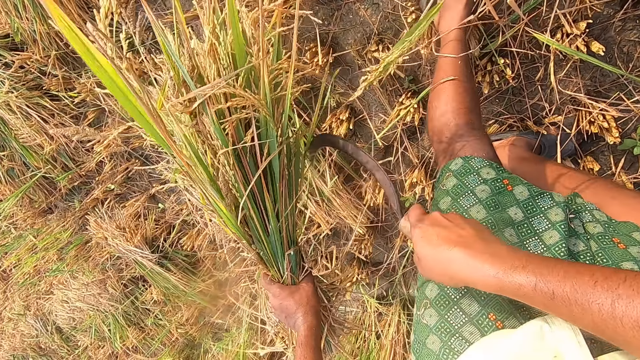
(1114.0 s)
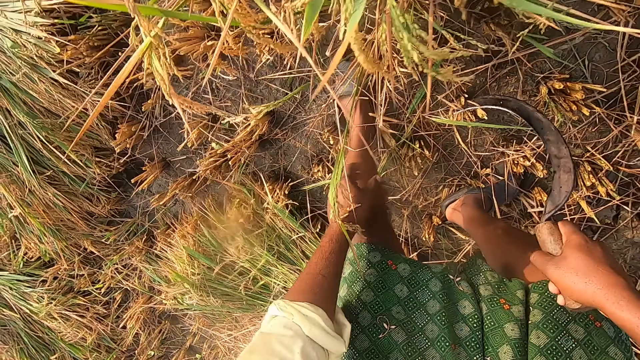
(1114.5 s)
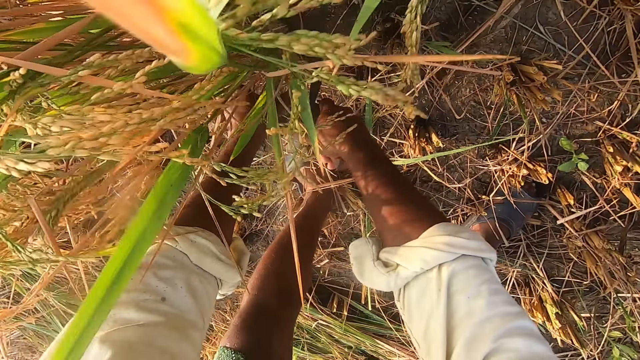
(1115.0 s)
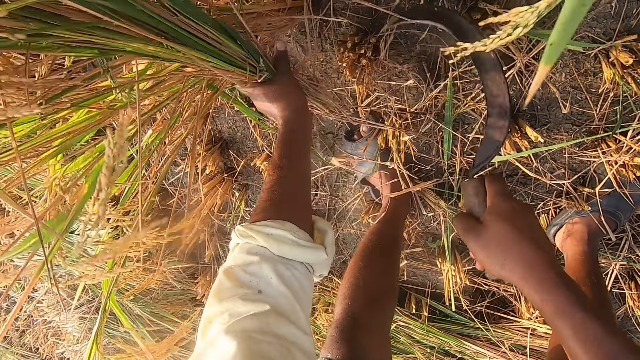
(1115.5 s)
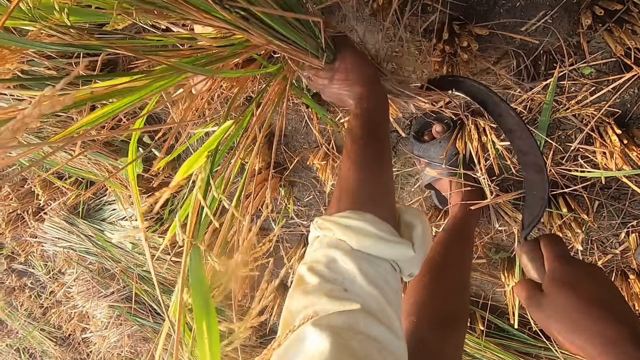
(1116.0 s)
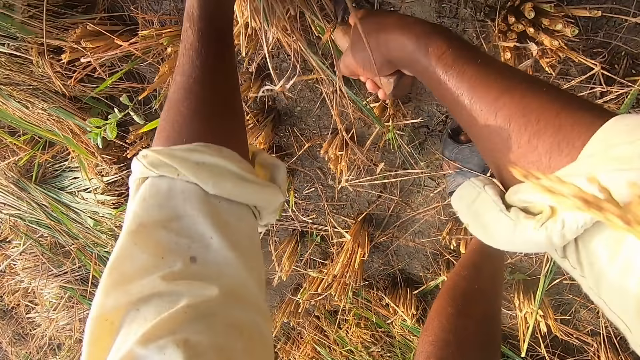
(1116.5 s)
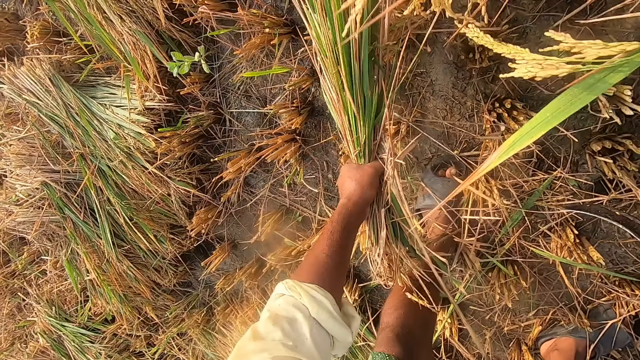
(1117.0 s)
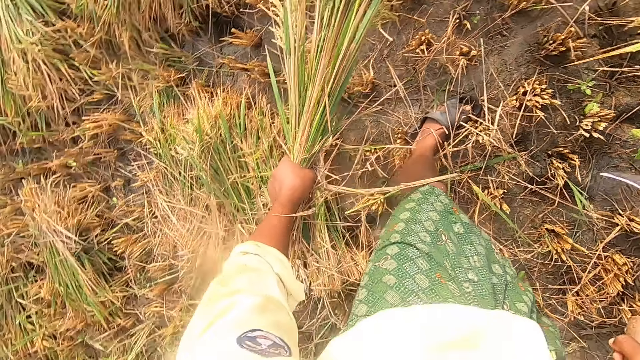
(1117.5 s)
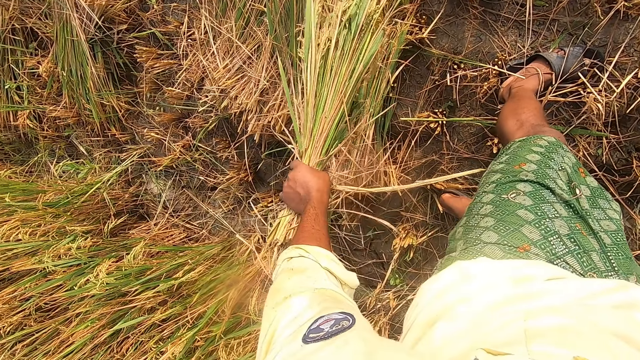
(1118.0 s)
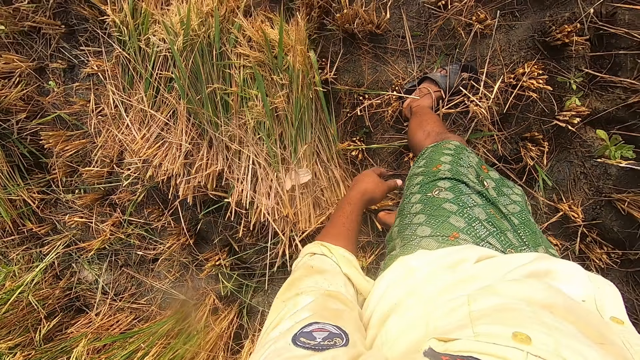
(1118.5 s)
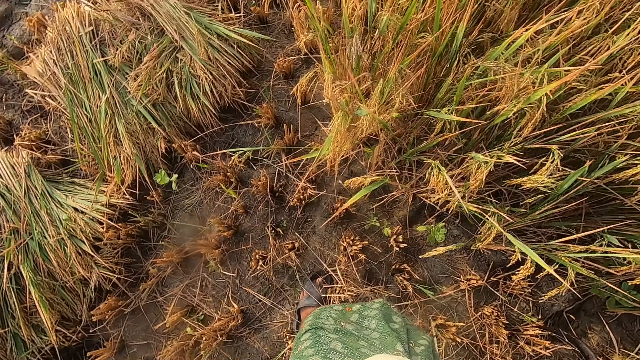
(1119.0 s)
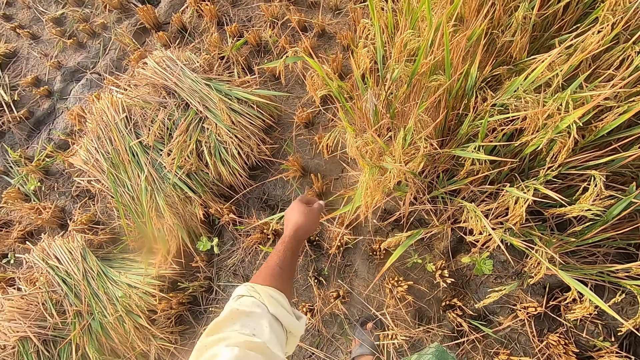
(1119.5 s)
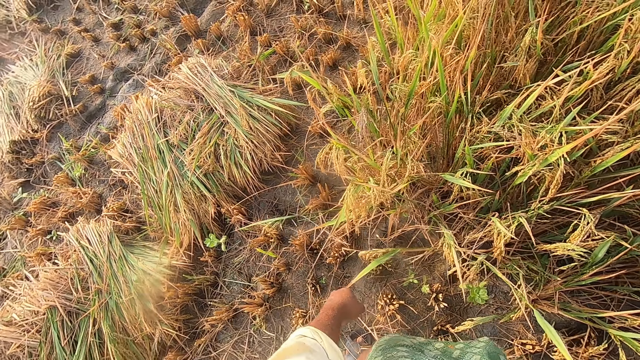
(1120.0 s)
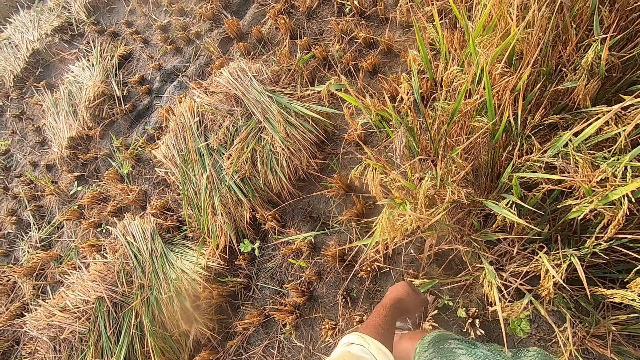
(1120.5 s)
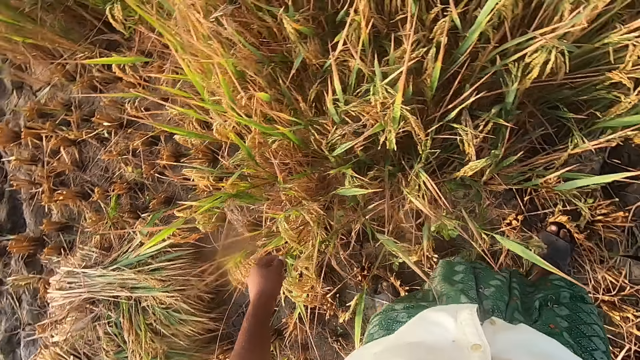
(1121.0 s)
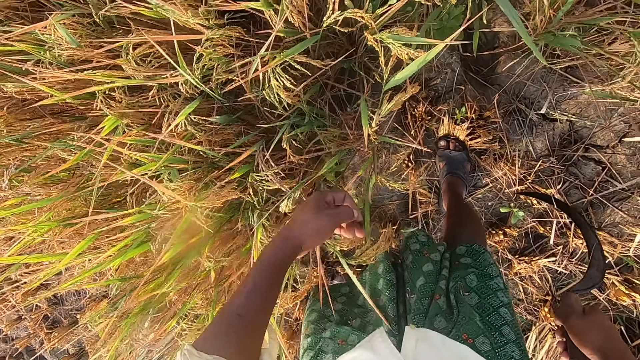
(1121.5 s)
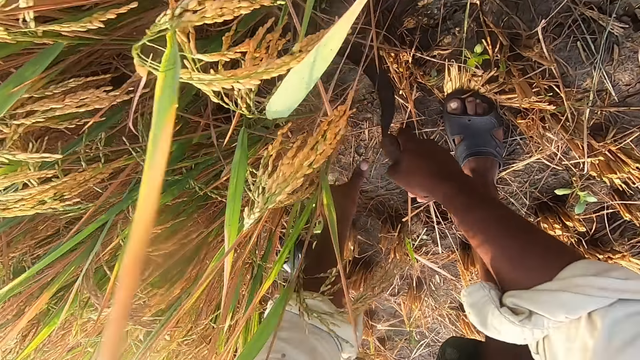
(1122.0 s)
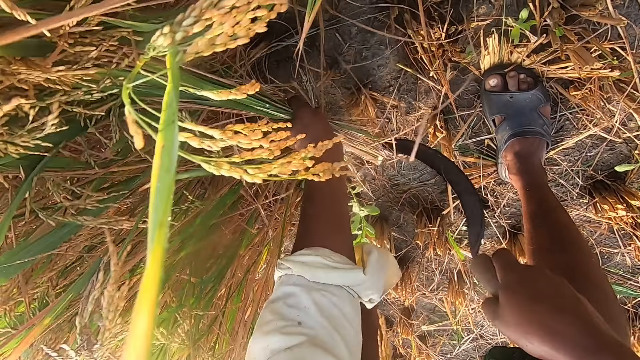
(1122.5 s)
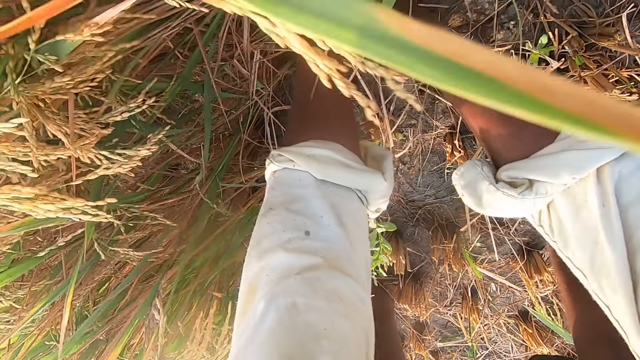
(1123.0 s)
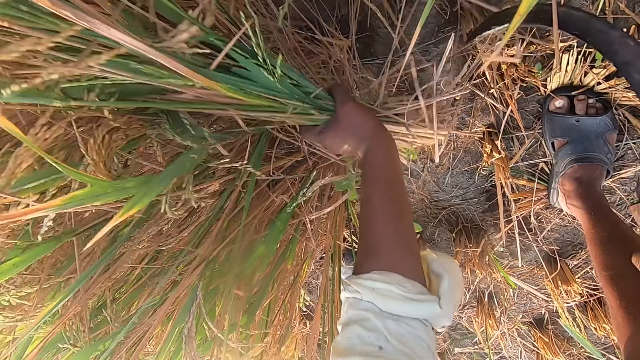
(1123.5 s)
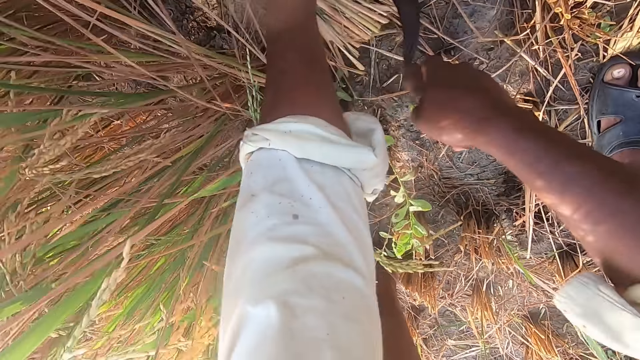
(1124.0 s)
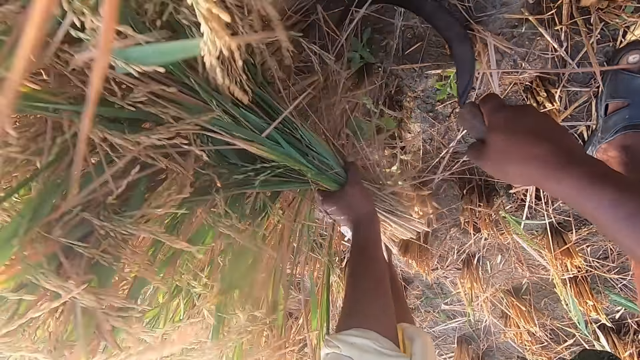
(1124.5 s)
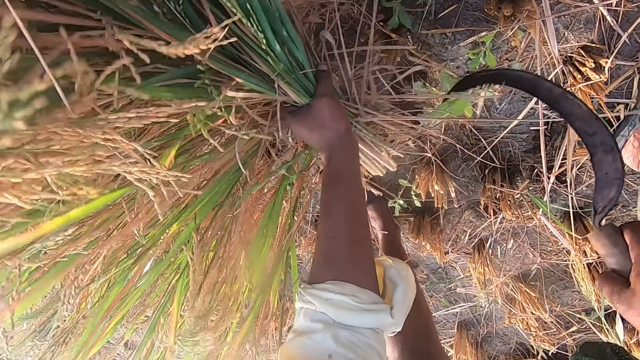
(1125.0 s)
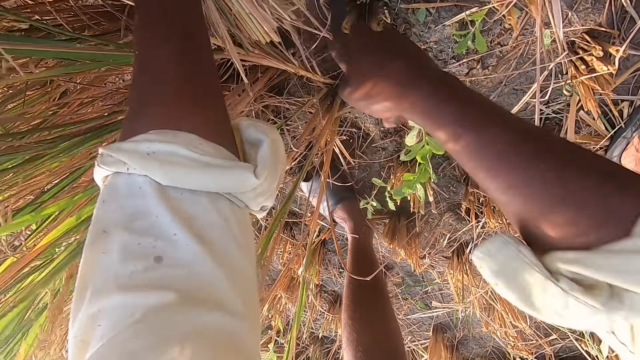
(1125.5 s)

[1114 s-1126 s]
The camera wearer moves around. They drop the stack of straw or rice plants on the ground. They move around. They hold the rice plants. They cut the straw from the ground with the sickle. They move around. They drop the stack of straw on the ground. They look around. They move around. They bend downwards, cut the straw from the ground with the sickle, and hold the rice plants.

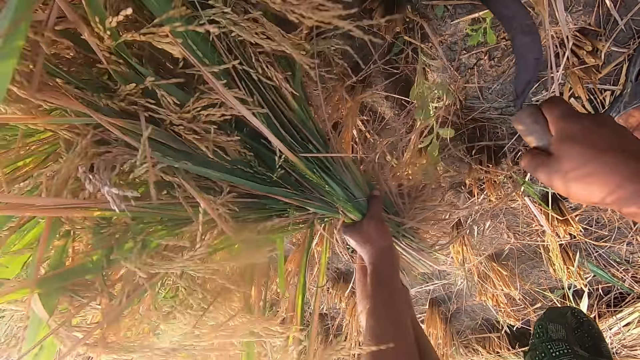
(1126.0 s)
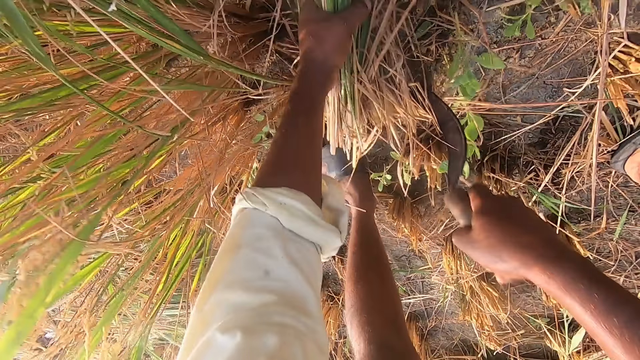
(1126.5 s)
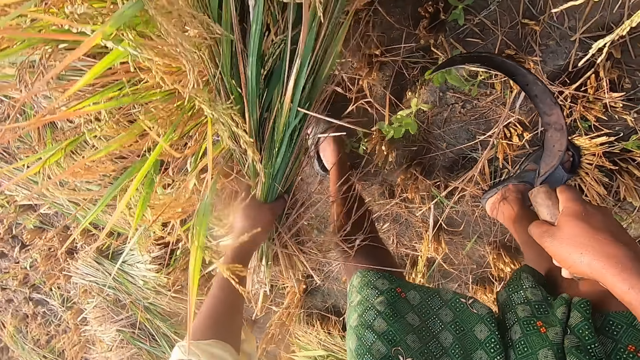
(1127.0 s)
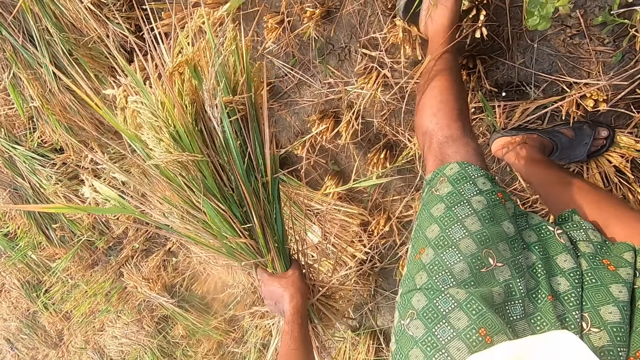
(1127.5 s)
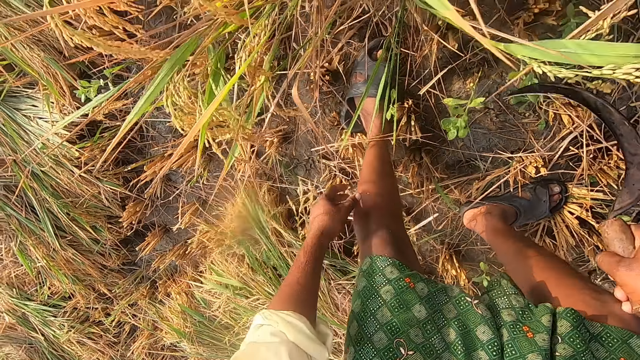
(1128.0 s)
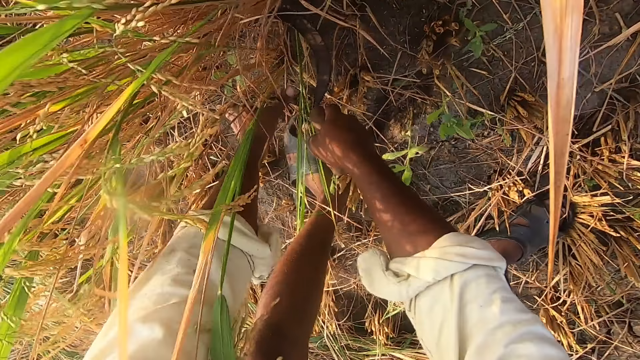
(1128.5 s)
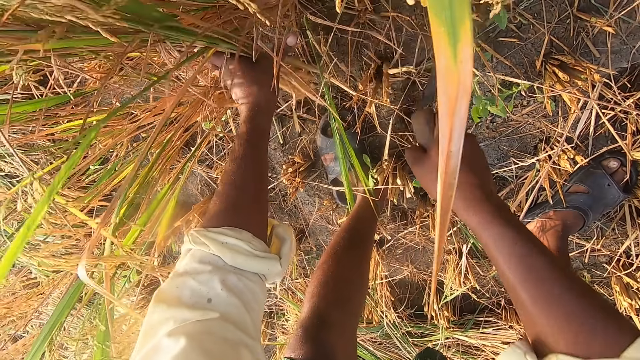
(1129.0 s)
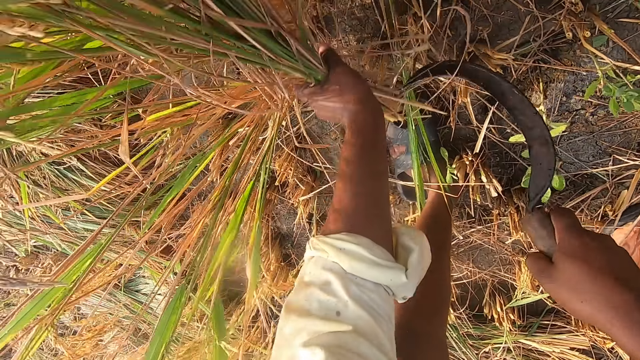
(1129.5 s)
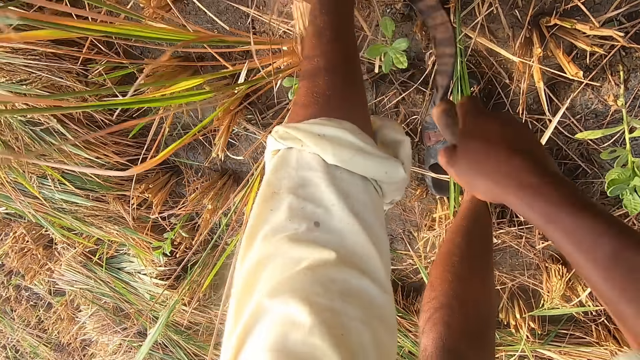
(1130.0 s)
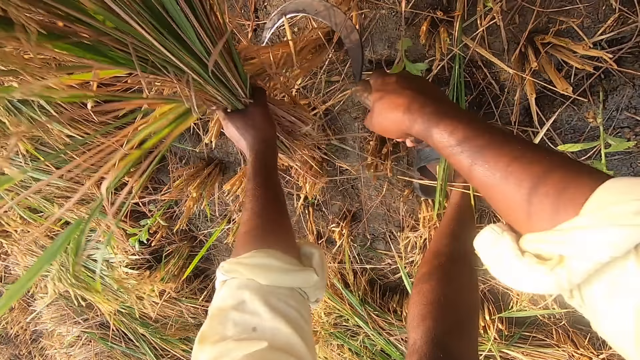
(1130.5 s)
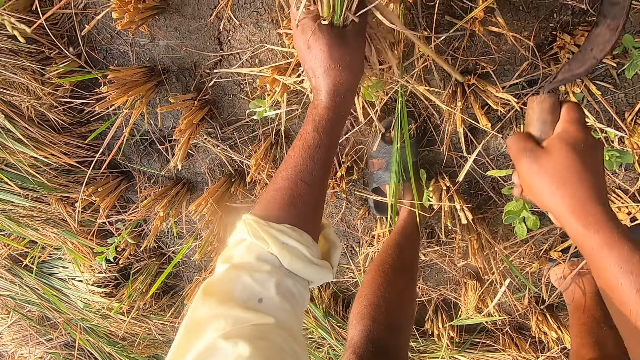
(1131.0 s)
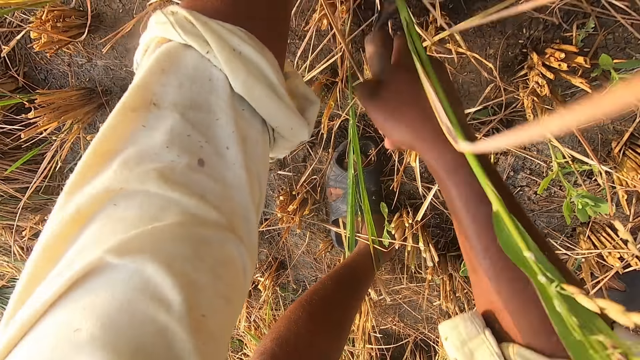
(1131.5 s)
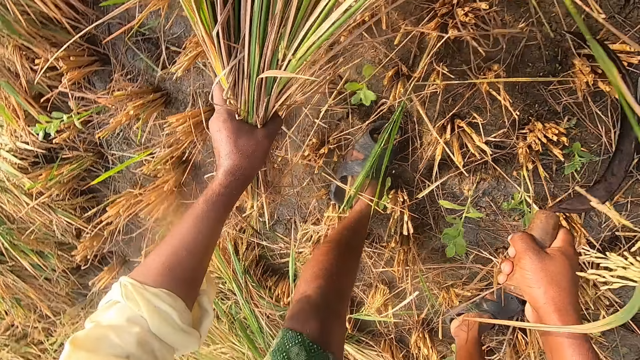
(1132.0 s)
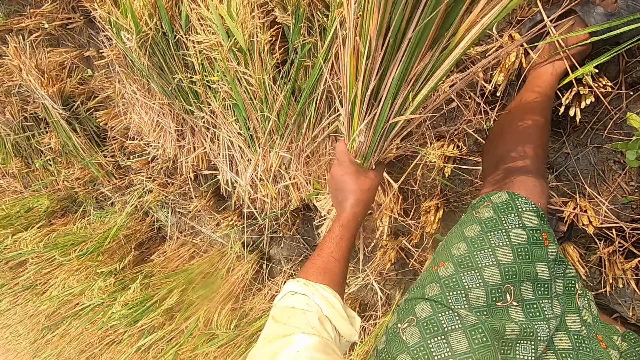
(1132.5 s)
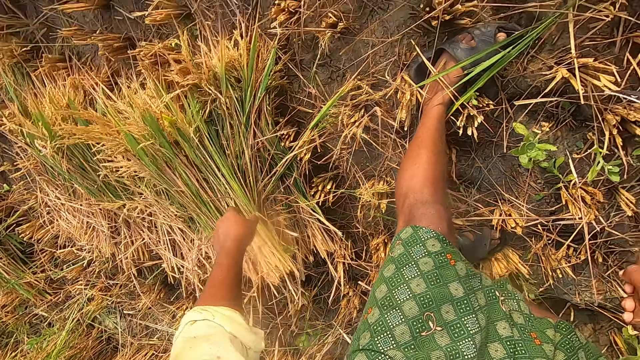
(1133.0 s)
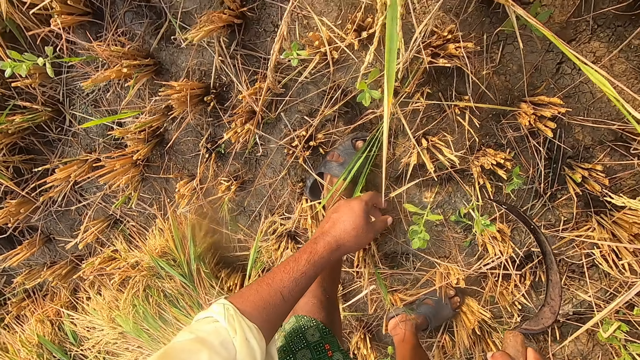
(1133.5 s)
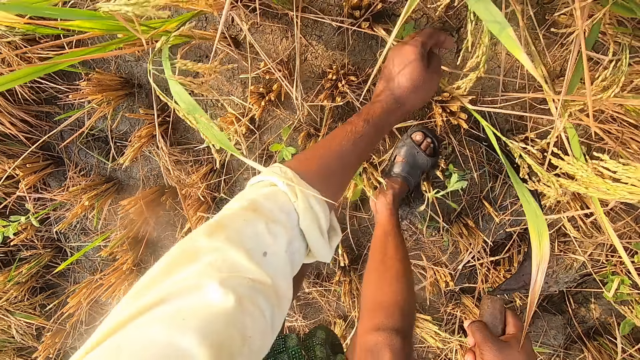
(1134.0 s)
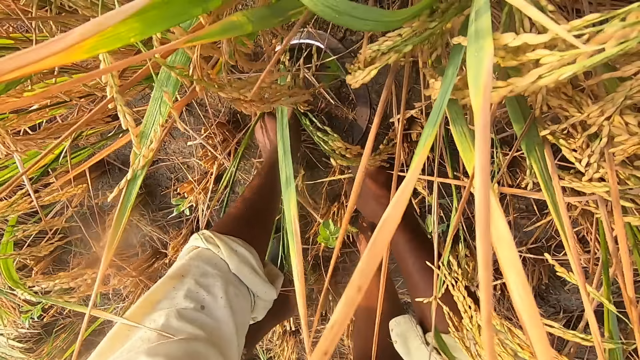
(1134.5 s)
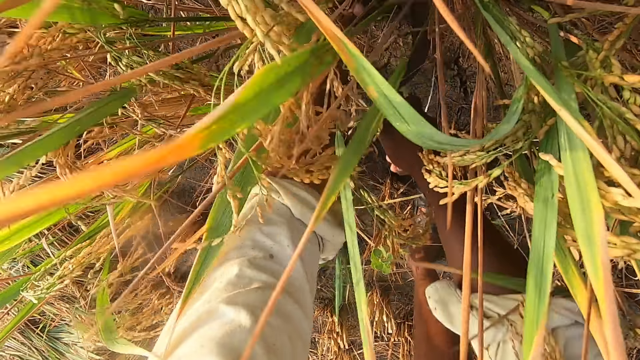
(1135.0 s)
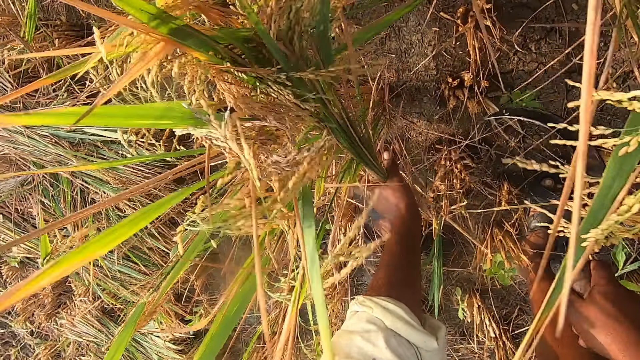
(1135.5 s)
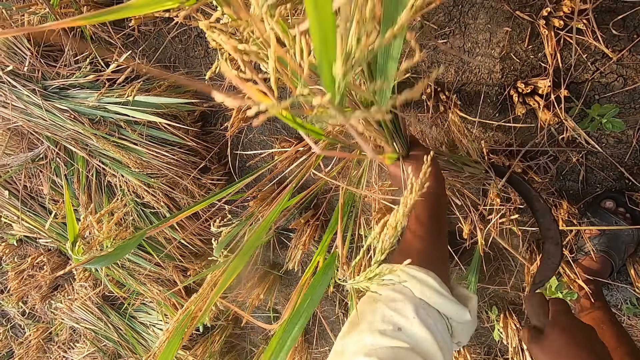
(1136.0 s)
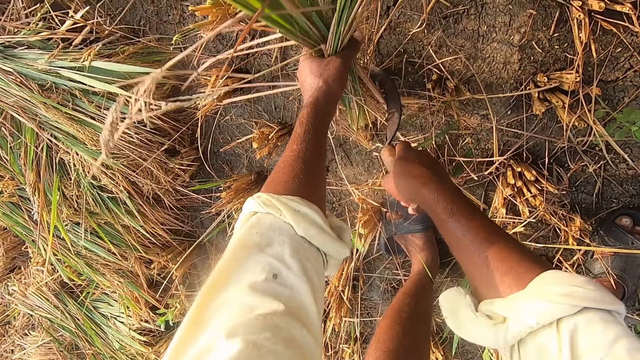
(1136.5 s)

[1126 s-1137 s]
The camera wearer moves around. They drop the stack of straw or rice plants on the ground. They hold the rice plants and cut the straw from the ground with the sickle. They move around and drop the stack of straw on the ground. They move around. They cut the straw from the ground with the sickle and hold the rice plants.
